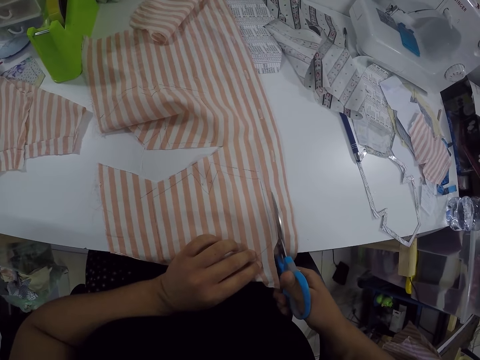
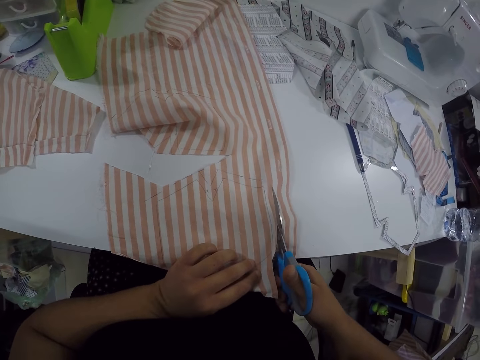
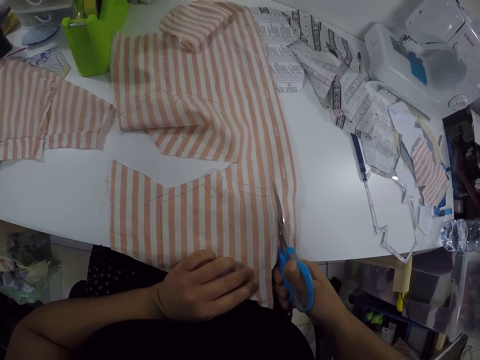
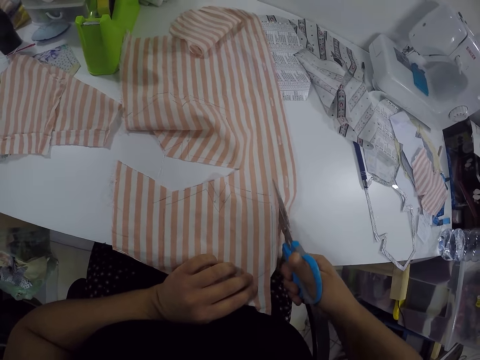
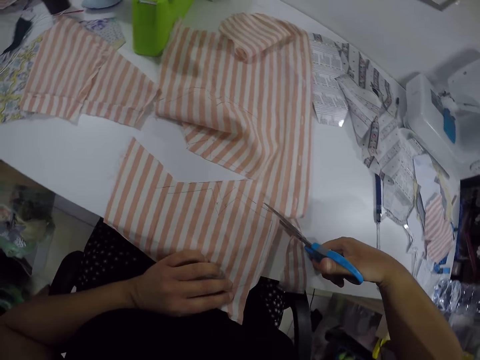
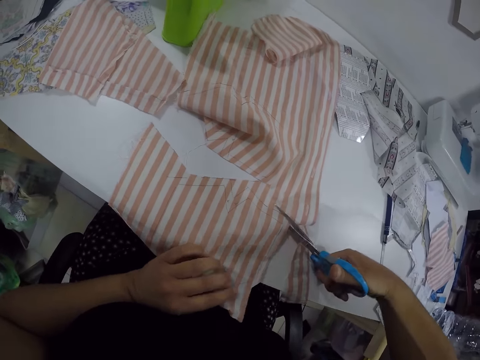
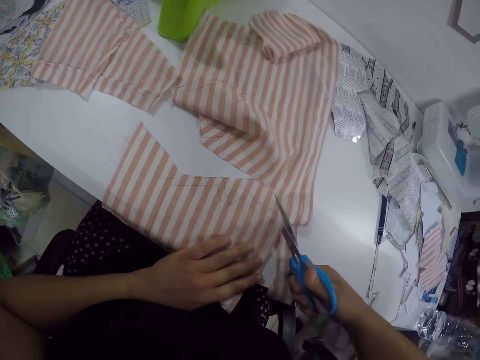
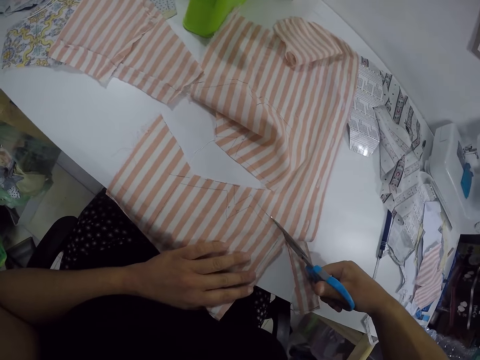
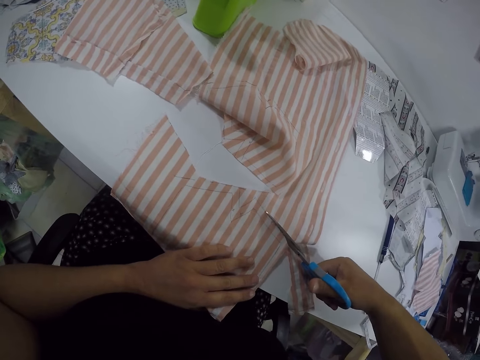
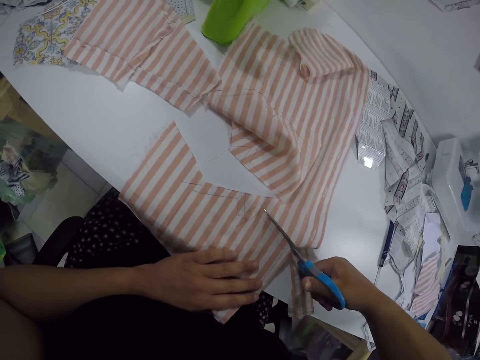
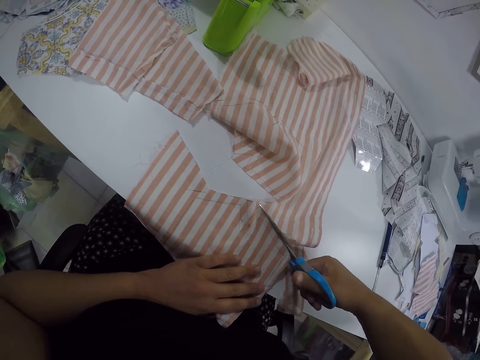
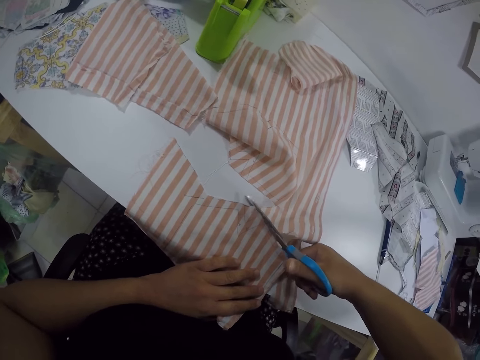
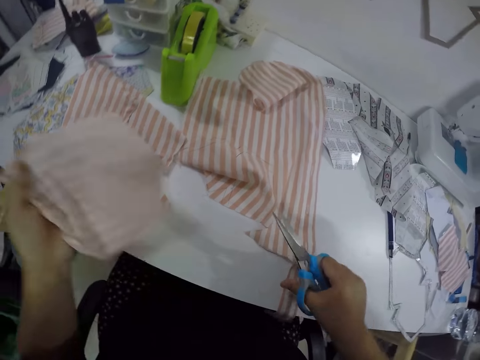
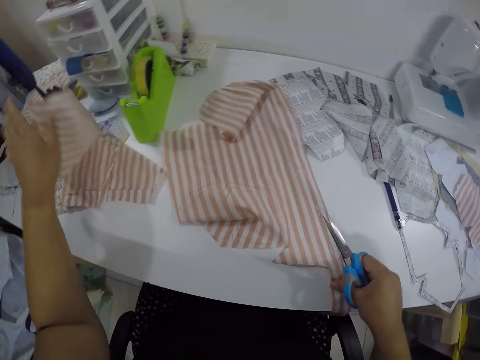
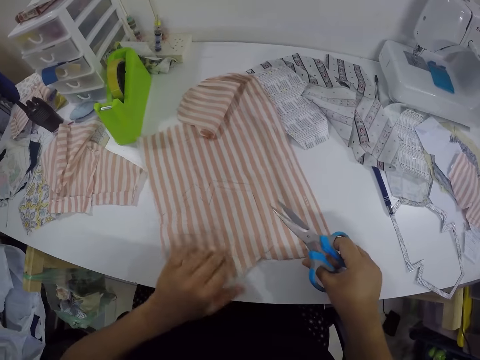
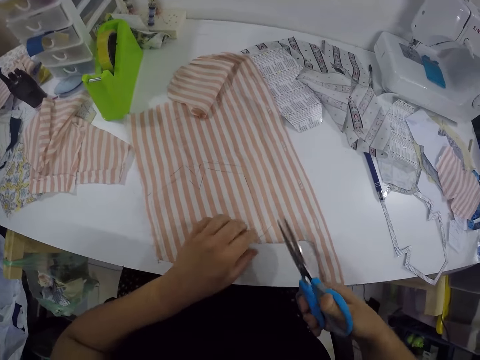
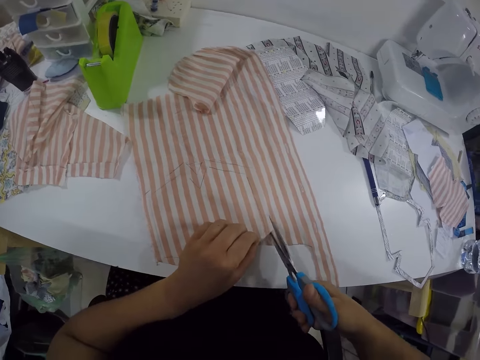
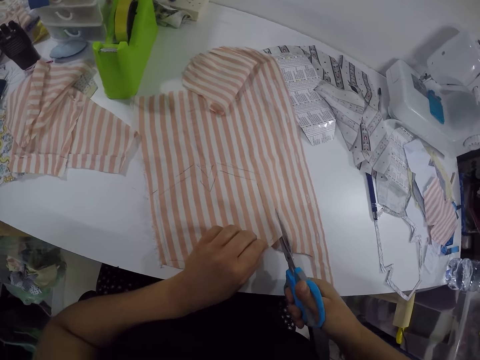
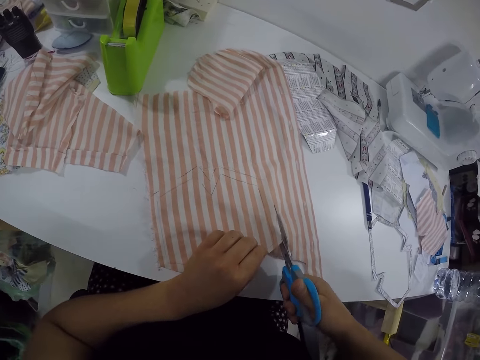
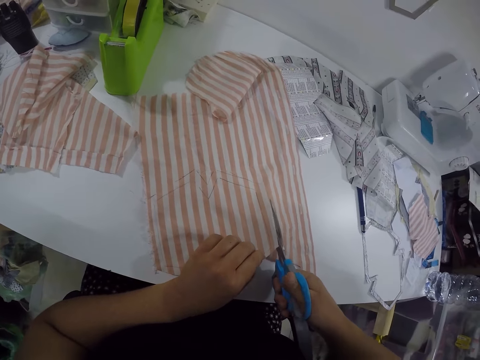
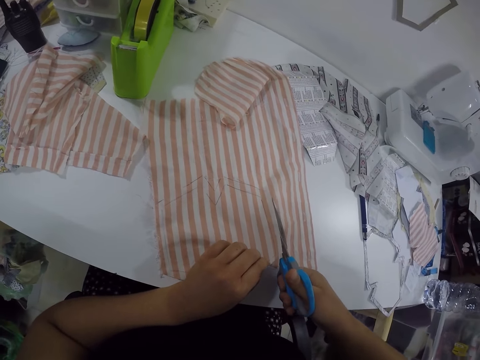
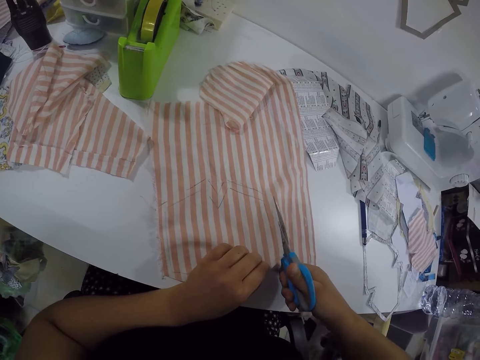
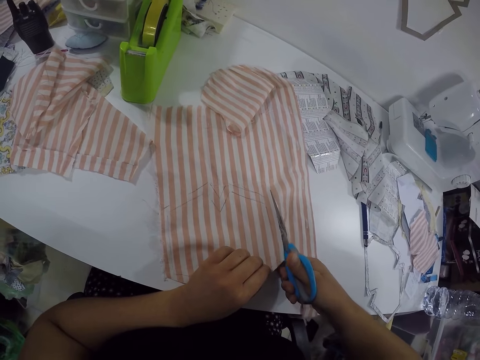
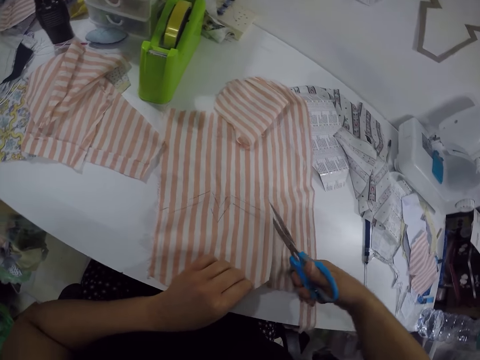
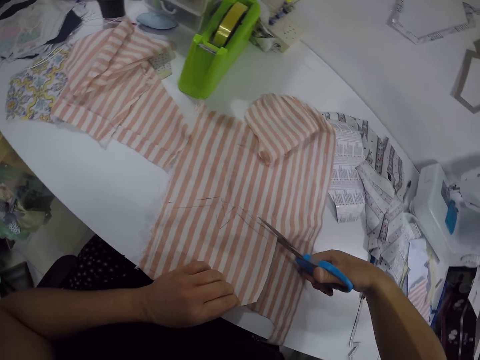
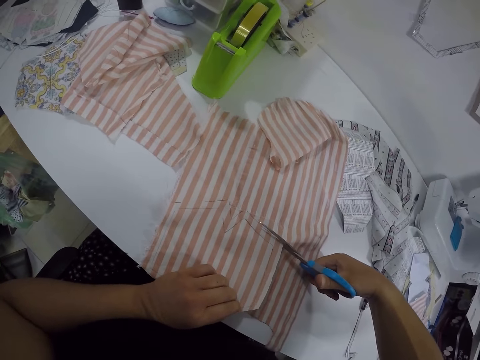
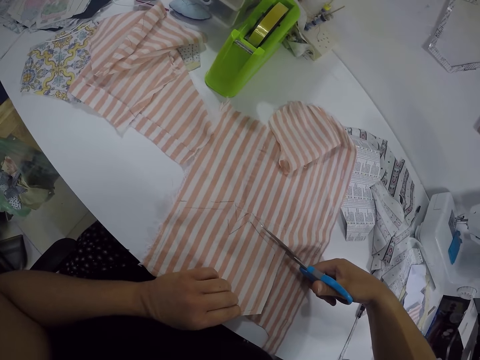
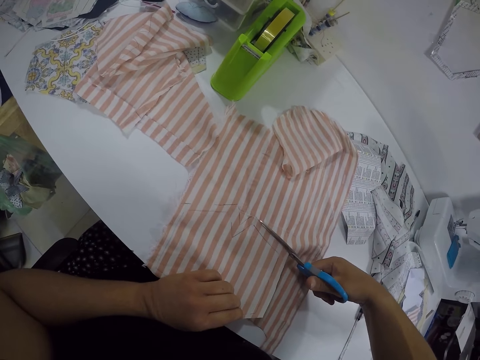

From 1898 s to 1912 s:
The camera wearer picks up the piece of cloth from the table with her right hand. She drops the piece of cloth on the table with her left hand. She adjusts the piece of cloth on the table with both hands. She cuts the piece of cloth with the scissors in her right hand.

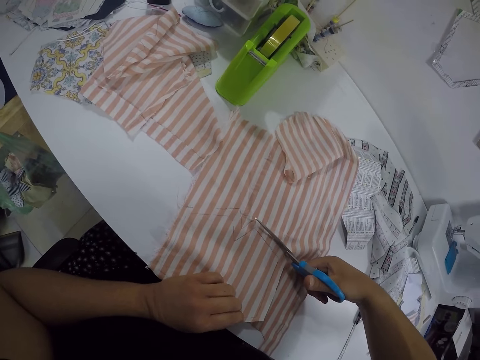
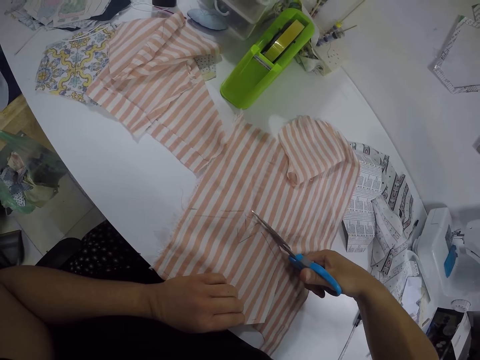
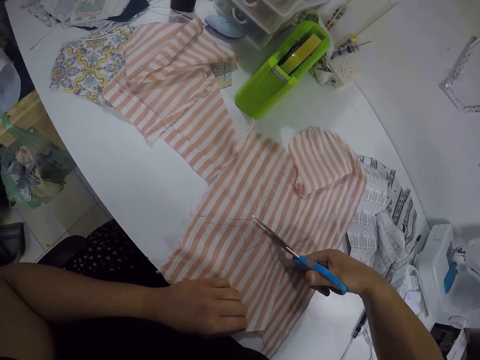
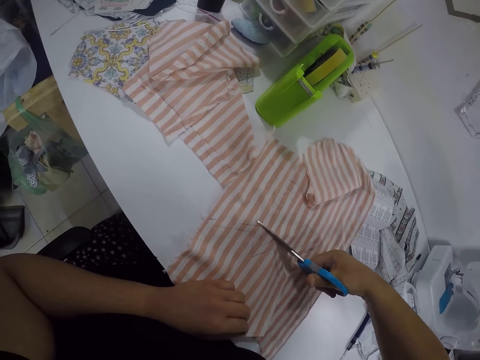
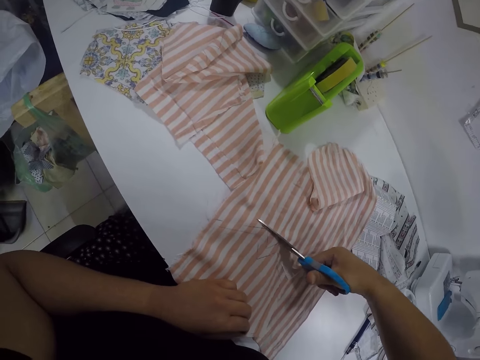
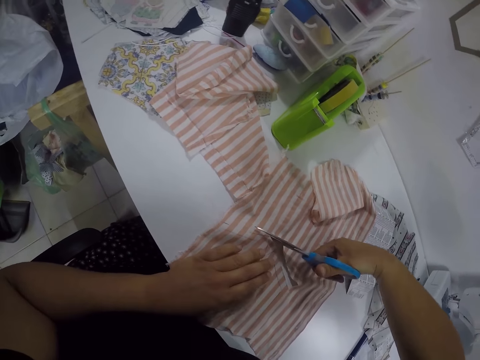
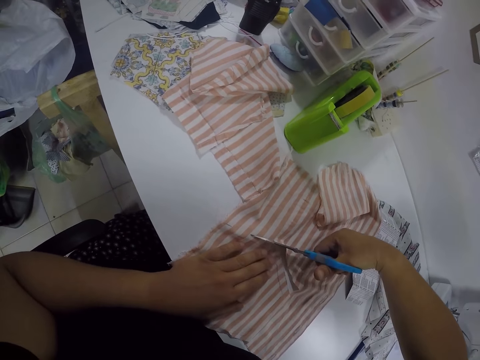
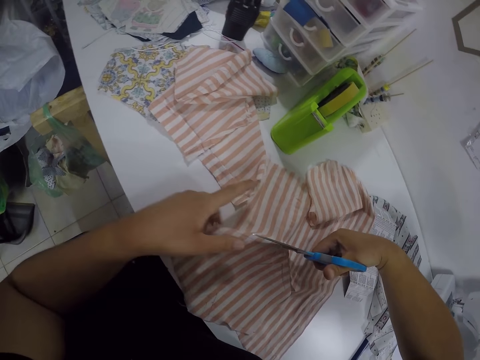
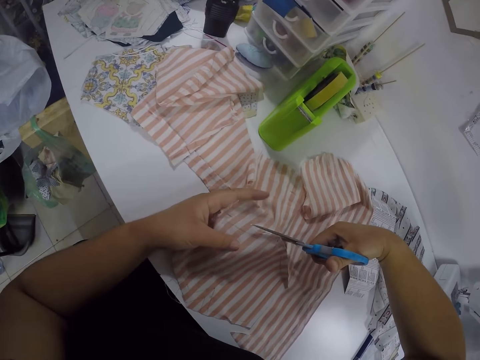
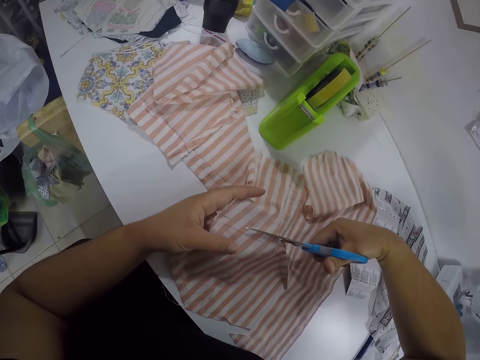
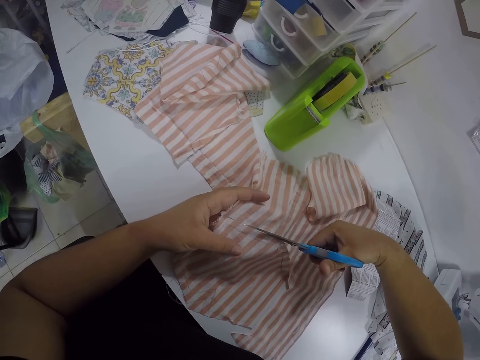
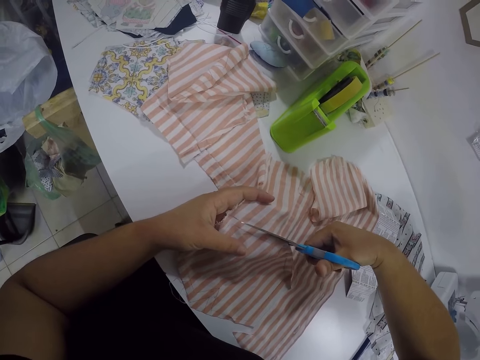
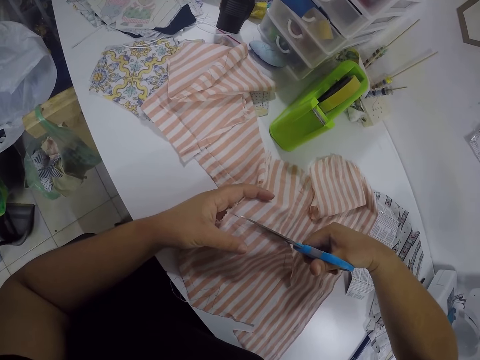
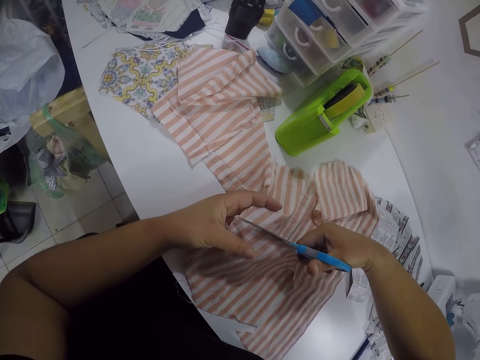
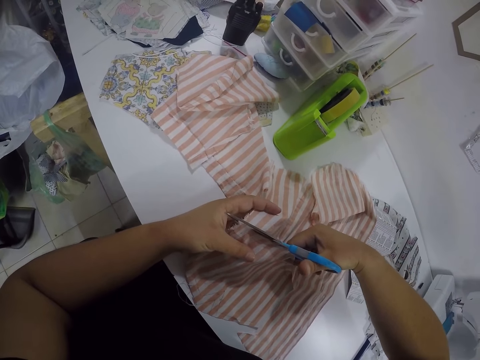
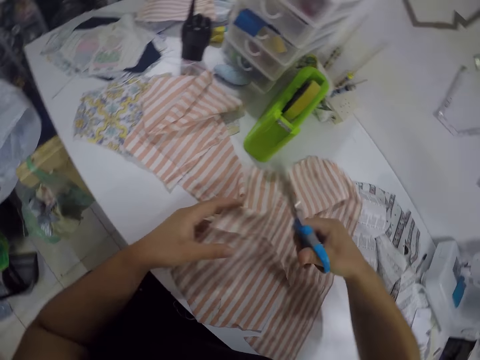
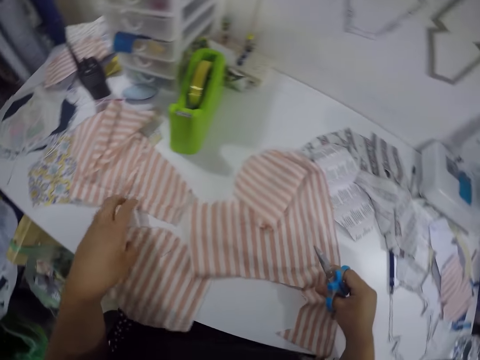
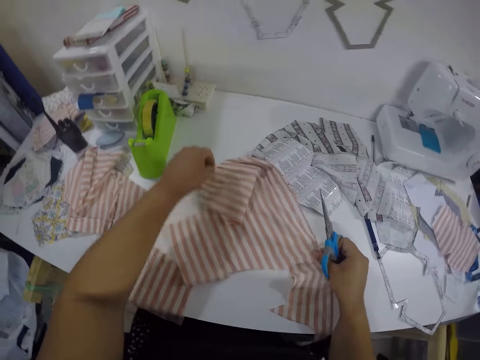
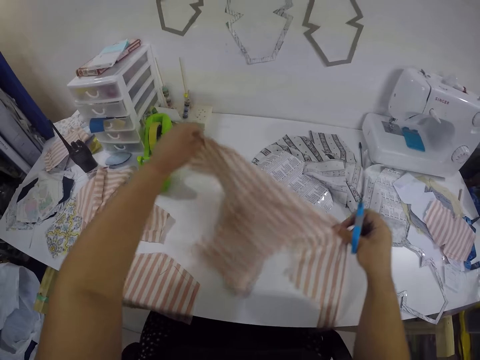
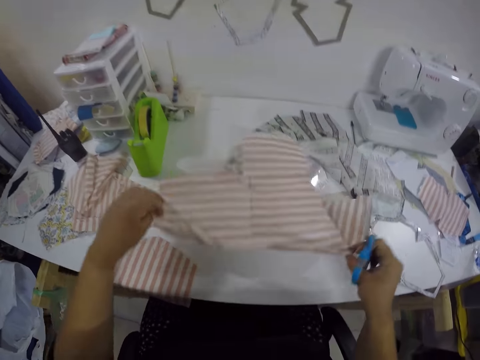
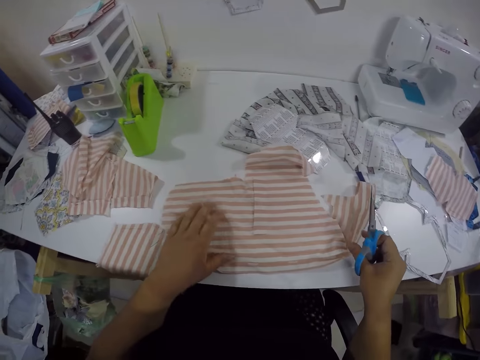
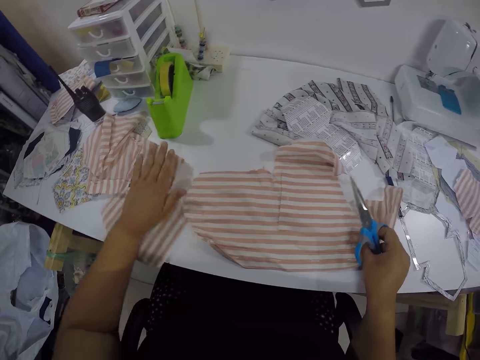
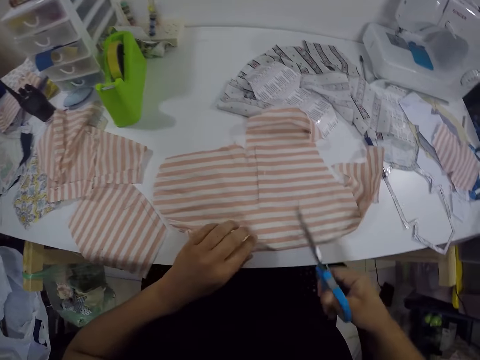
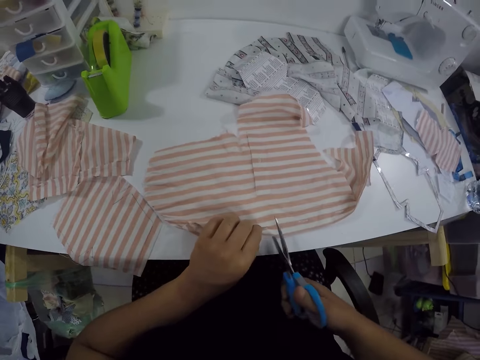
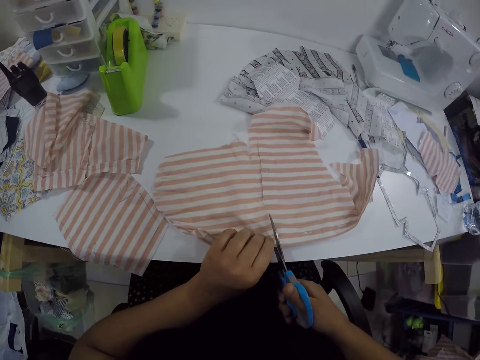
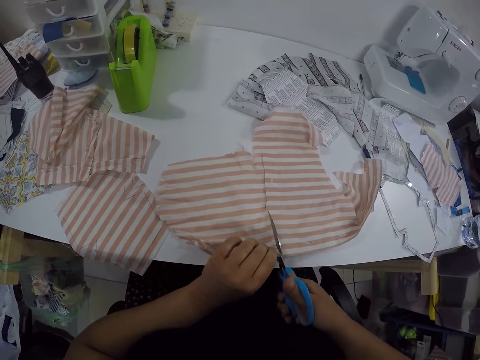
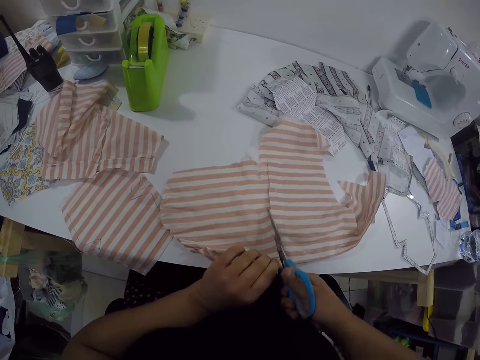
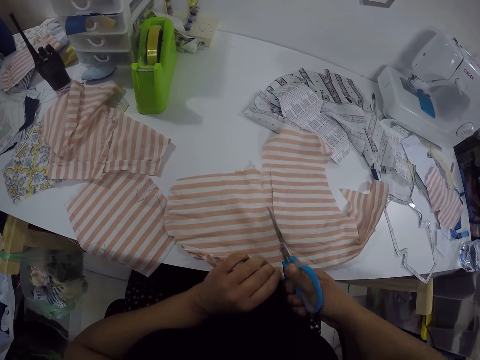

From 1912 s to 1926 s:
The camera wearer adjusts the piece of cloth on the table with her left hand. She picks up the piece of cloth from the table with both hands. She turns the cloth. She drops the piece of cloth on the table with her right hand. She adjusts the piece of cloth on the table with both hands. She cuts the piece of cloth with the scissors in her right hand.
